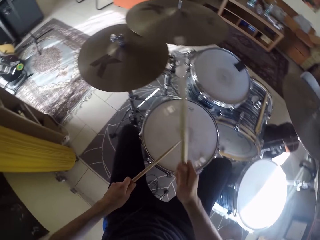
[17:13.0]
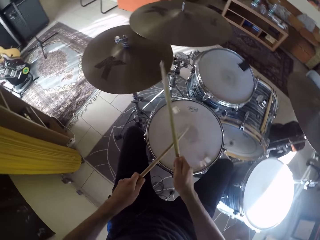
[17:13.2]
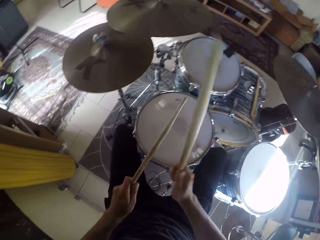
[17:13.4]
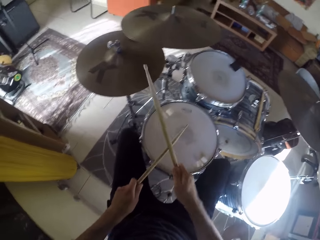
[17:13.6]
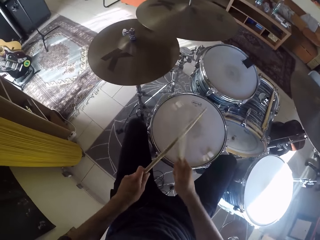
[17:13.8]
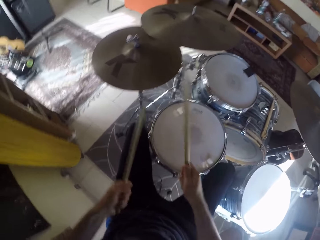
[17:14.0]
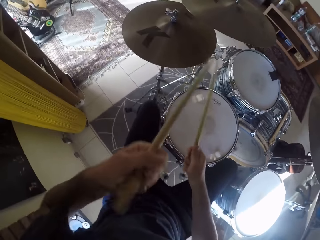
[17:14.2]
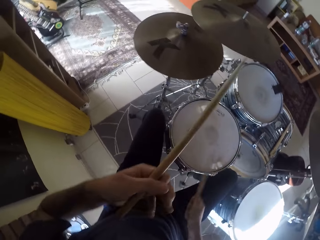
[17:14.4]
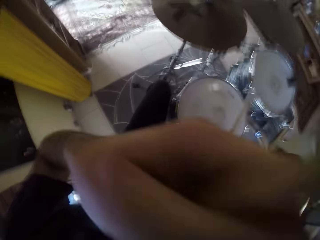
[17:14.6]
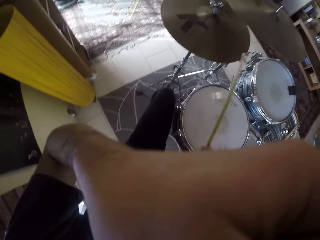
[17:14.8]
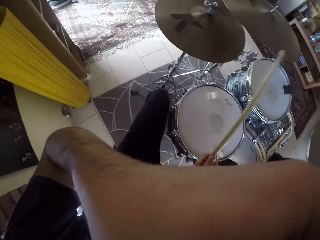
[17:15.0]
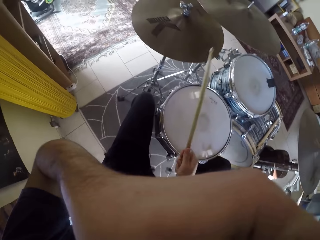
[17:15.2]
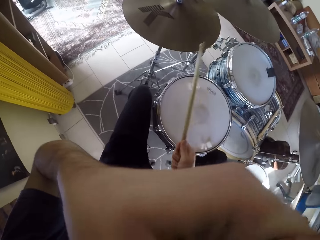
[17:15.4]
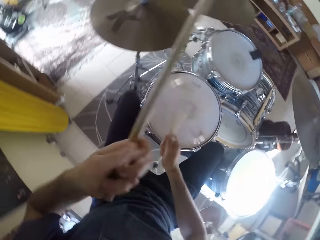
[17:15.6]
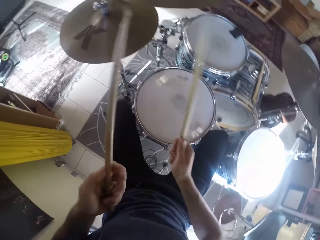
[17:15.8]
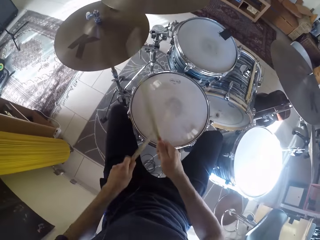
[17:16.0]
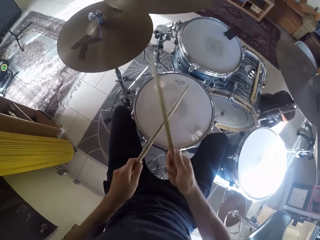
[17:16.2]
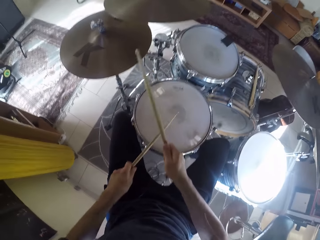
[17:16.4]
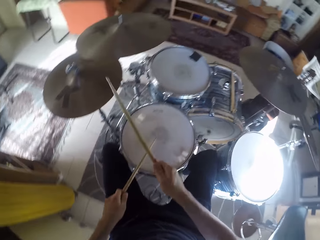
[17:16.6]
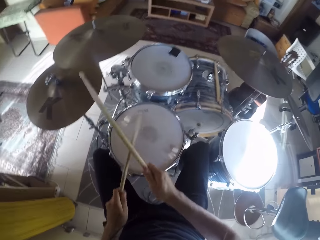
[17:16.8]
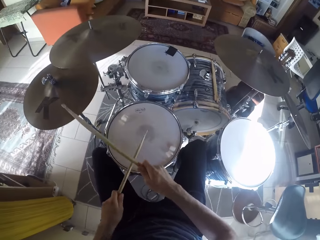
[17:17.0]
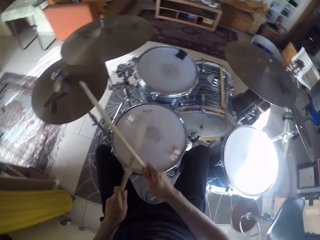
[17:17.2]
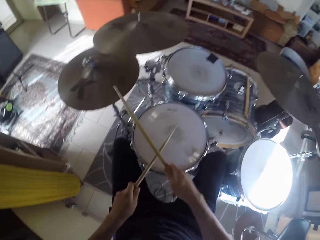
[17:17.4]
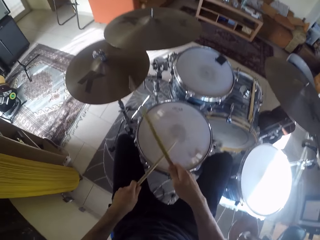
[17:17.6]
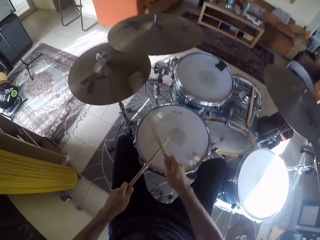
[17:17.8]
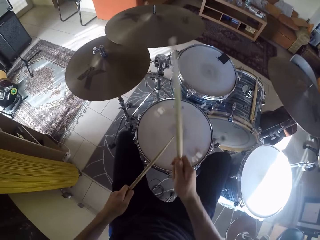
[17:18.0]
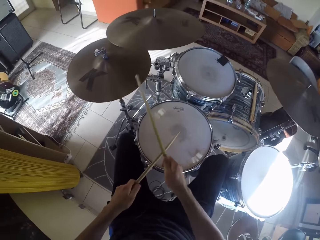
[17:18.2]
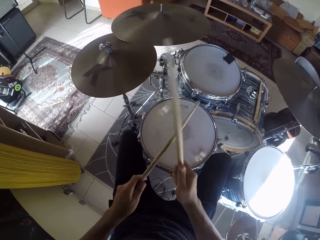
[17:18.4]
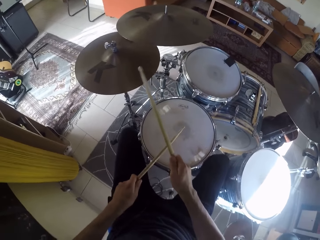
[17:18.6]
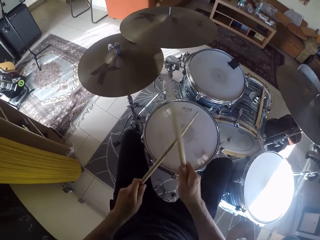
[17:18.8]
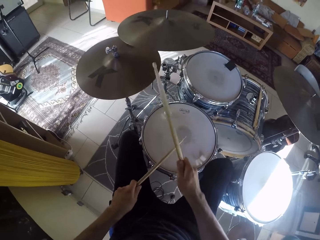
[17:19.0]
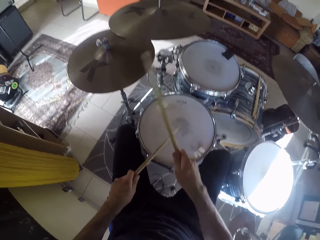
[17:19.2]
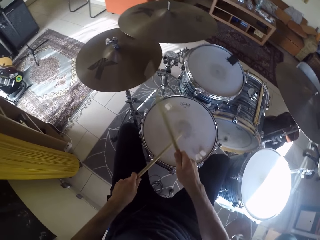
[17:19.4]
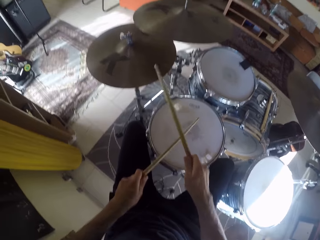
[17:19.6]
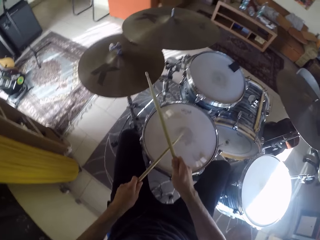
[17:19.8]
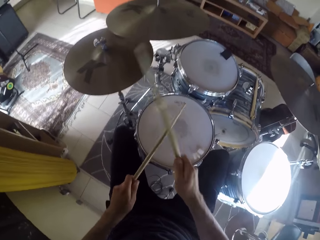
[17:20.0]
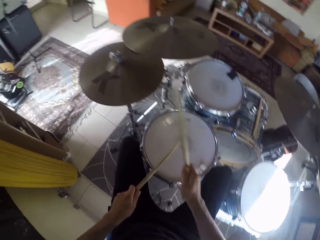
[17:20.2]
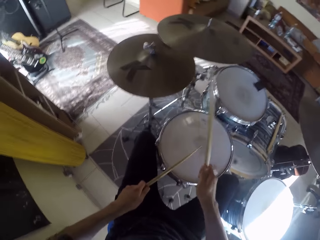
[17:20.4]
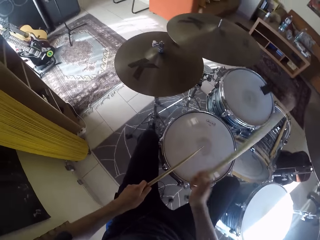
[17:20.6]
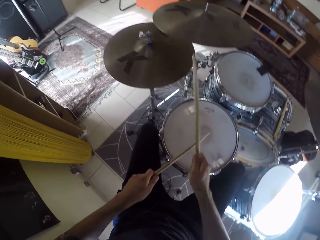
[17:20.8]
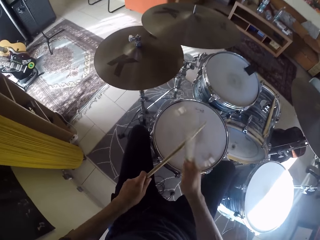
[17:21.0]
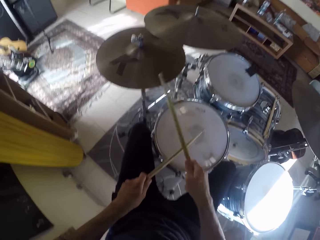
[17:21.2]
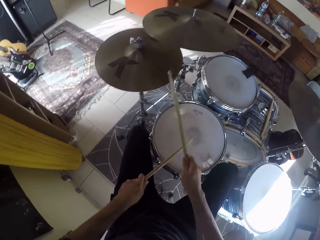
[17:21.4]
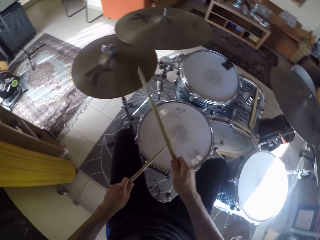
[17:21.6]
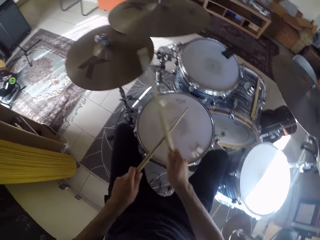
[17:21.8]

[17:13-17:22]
The camera wearer touches his nose with his left hand. He drums with the drumstick in his right hand. He raises the left hand towards something. He withdraws the left hand from something. He drums on the drum set with the drumsticks in both his hands.

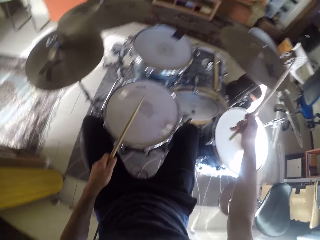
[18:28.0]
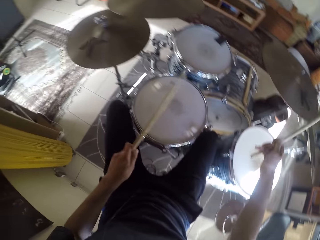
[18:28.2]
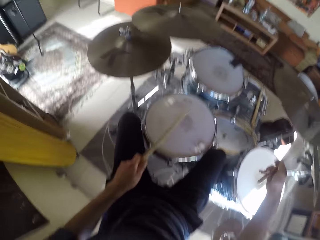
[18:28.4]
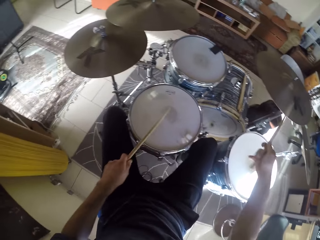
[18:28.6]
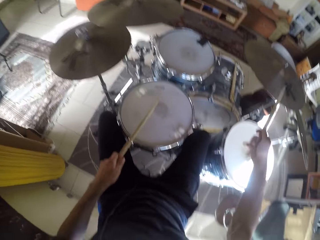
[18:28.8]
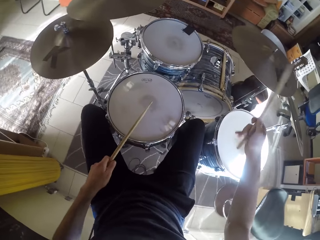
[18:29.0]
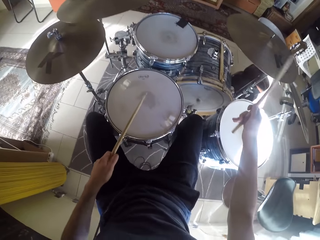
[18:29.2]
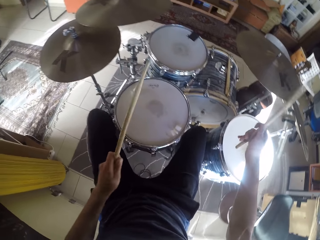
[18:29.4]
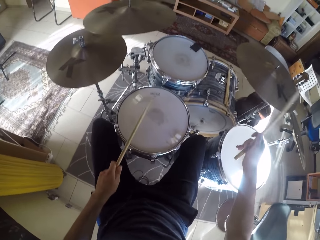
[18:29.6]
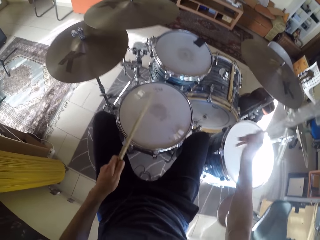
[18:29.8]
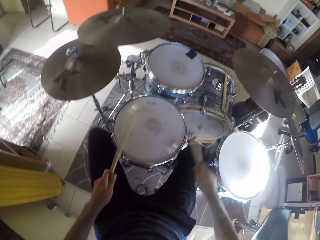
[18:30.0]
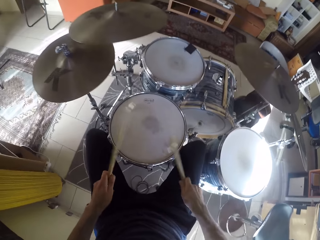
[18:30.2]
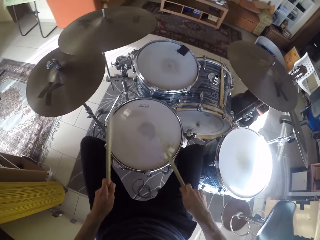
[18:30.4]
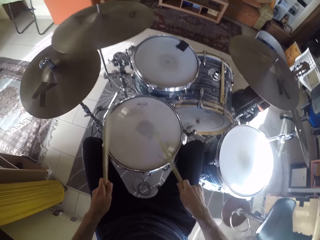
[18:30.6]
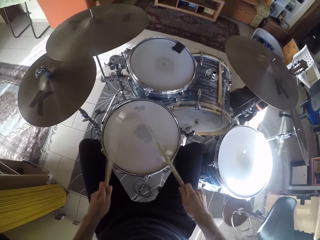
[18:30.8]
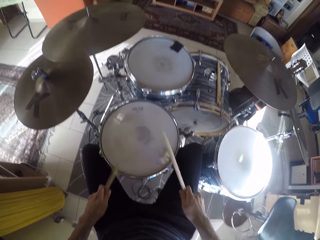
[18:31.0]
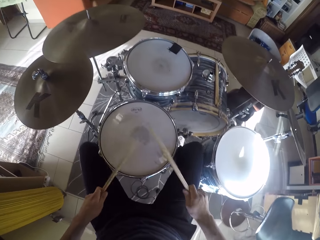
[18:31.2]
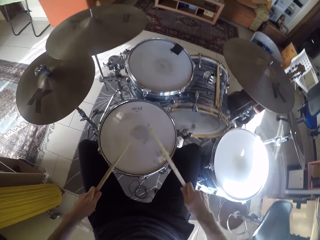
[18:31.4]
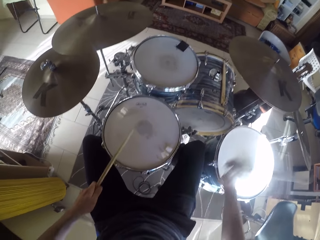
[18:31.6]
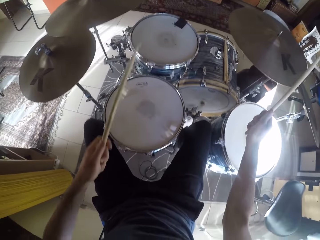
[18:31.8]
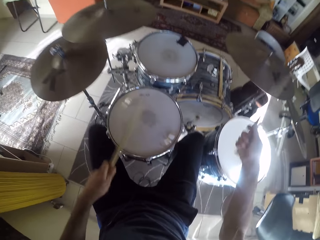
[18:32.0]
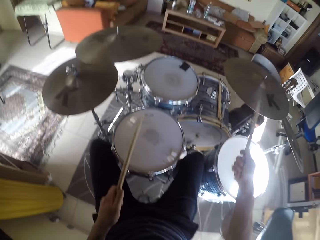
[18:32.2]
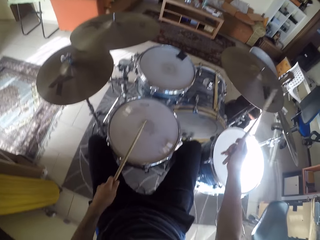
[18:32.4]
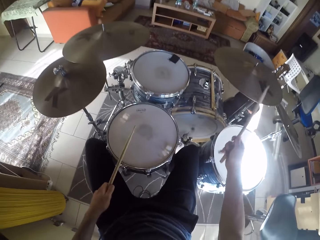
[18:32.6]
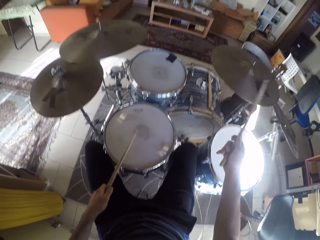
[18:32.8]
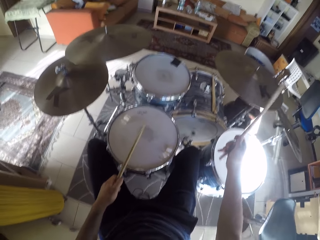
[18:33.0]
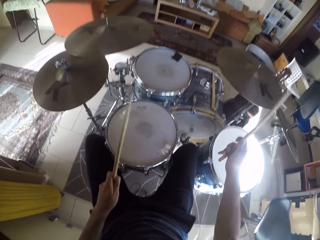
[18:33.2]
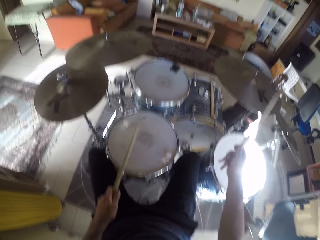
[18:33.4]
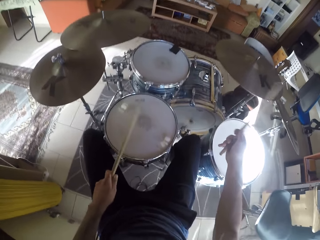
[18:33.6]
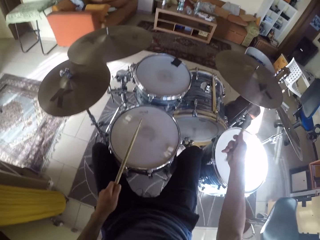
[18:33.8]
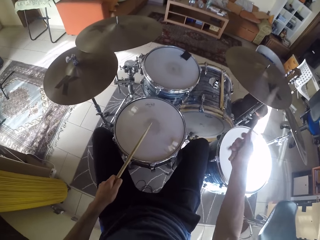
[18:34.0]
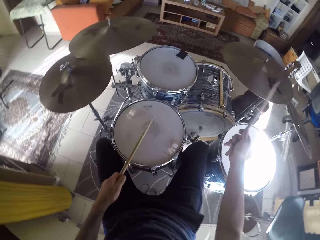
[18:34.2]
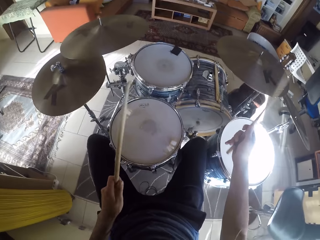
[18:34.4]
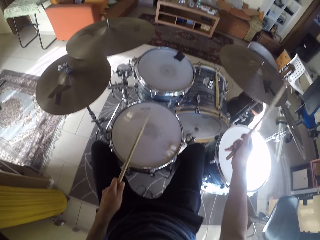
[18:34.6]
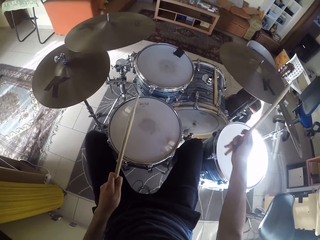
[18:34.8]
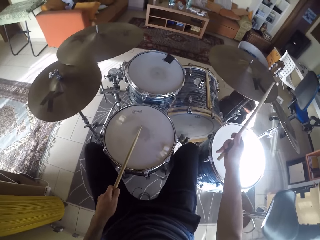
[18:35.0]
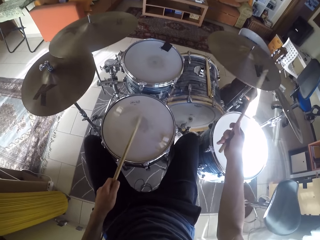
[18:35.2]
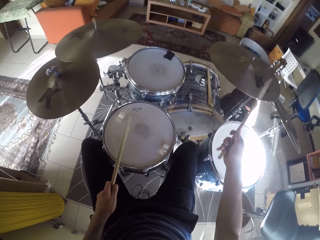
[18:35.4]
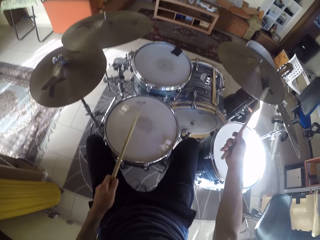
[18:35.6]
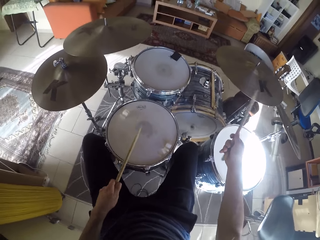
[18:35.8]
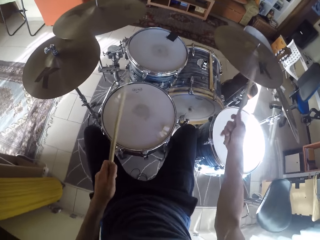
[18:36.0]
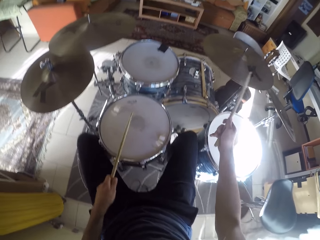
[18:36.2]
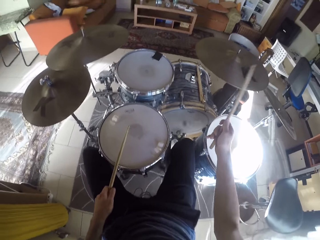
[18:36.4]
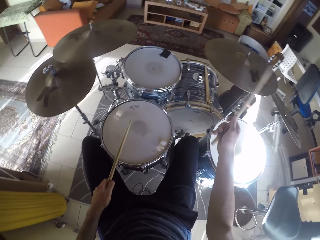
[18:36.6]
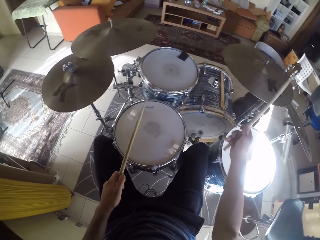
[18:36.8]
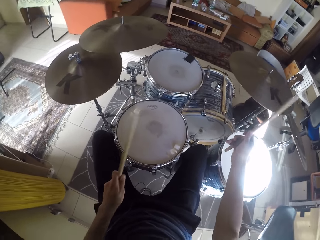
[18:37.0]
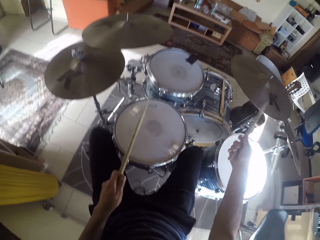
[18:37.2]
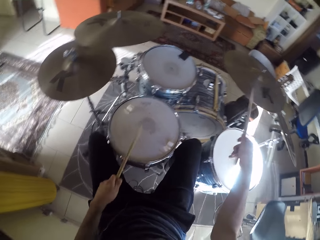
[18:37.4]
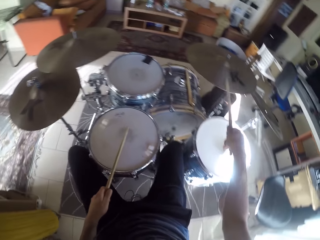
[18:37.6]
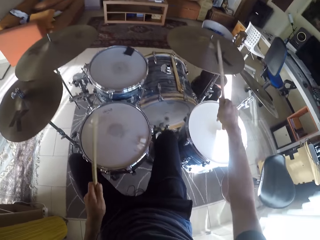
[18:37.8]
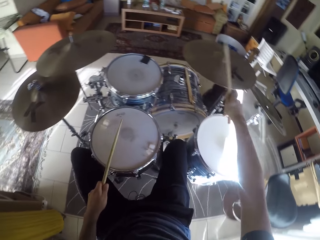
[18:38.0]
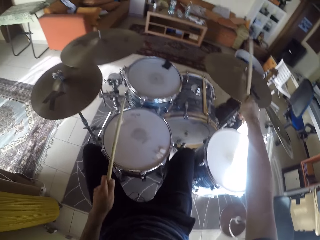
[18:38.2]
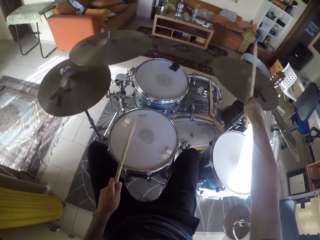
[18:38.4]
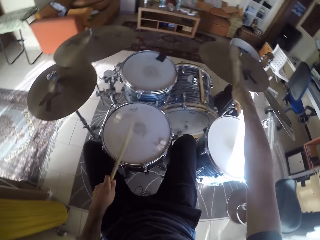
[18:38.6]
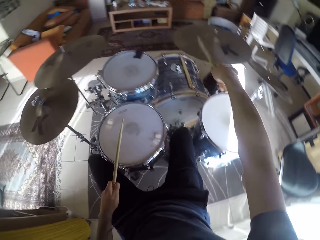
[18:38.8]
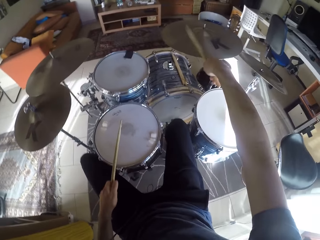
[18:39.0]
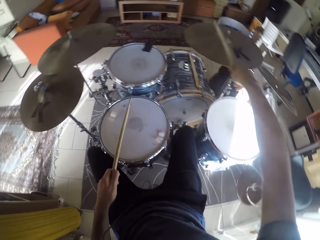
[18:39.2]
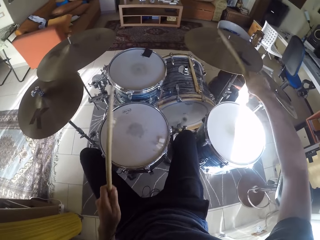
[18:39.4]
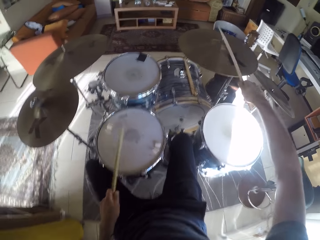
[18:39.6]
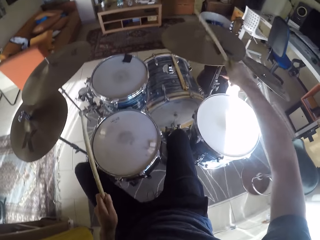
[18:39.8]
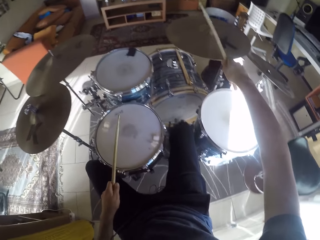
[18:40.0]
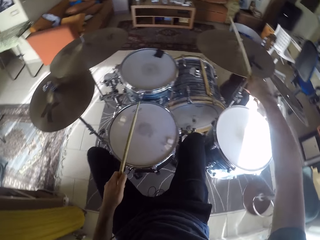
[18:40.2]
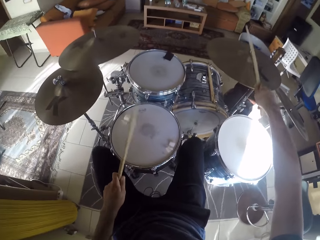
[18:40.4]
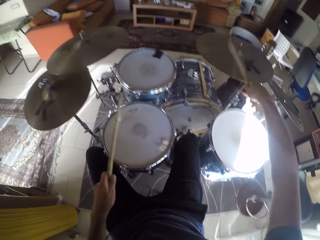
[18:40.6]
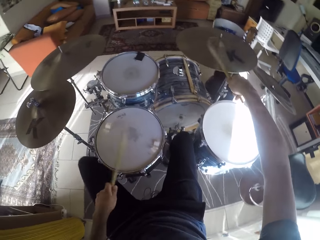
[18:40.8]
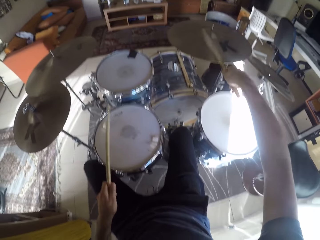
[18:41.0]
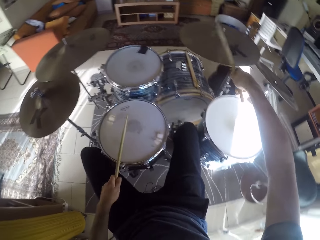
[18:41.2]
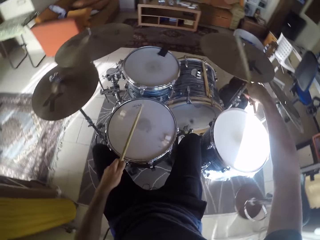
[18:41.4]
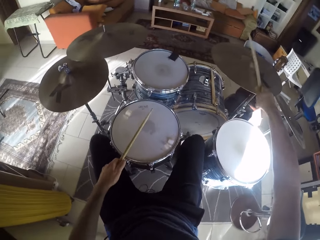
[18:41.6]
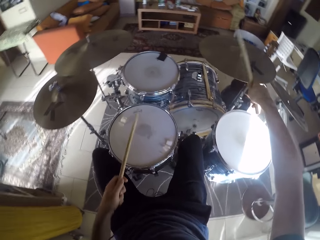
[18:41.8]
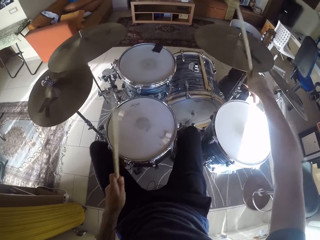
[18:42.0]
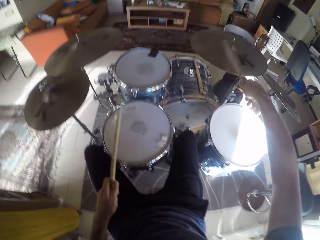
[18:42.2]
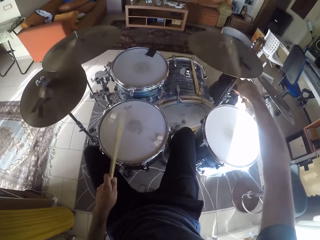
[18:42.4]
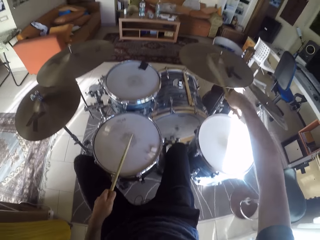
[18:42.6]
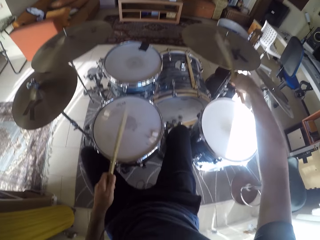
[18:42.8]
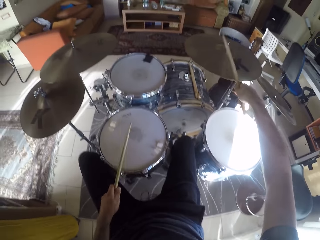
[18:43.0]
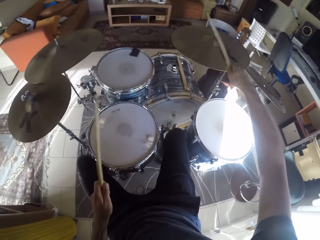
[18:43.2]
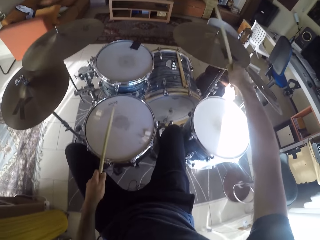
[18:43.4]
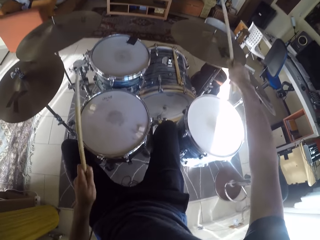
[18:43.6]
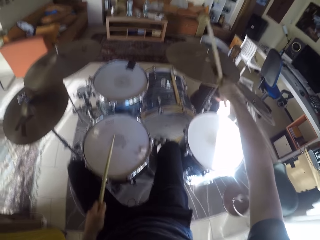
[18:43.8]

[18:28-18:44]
The camera wearer beats the snare drum with the drumsticks in his hands. He beats the crash cymbal with the drumstick in his right hand. He beats the snare drum with the drumstick in his left hand. He matches the drum pedal with his right leg.
